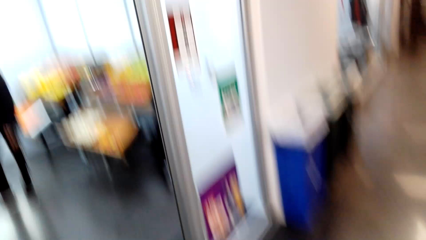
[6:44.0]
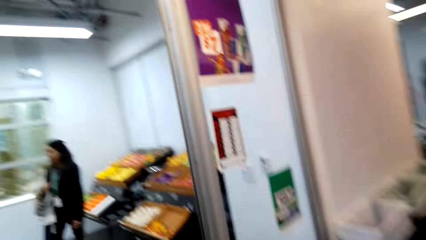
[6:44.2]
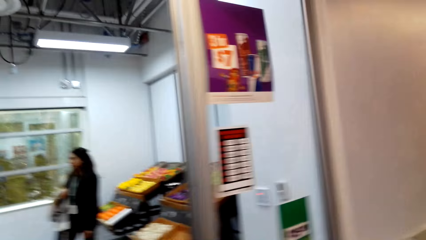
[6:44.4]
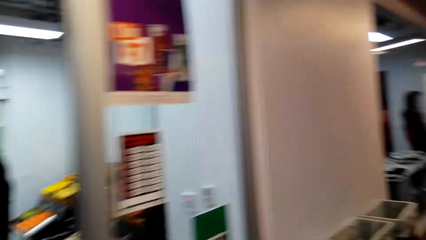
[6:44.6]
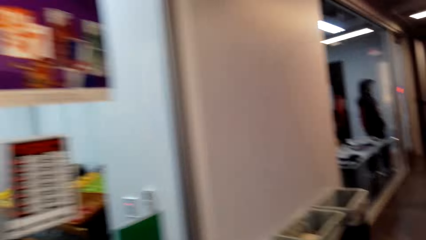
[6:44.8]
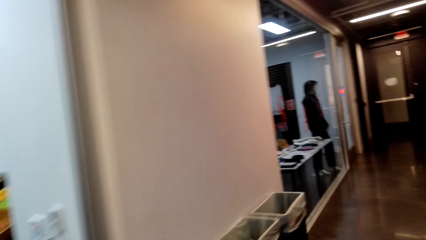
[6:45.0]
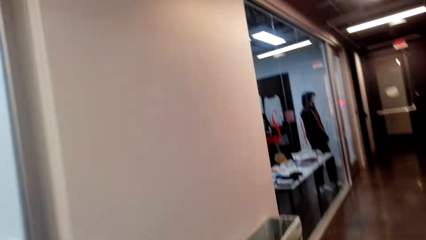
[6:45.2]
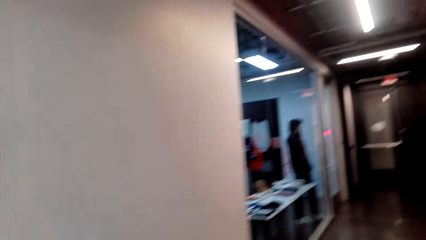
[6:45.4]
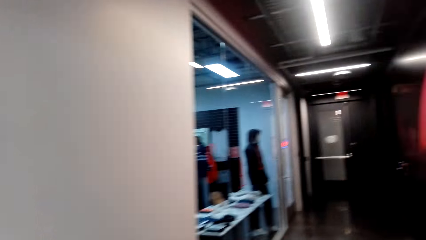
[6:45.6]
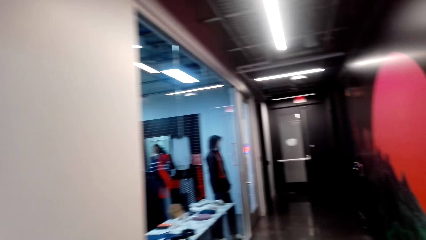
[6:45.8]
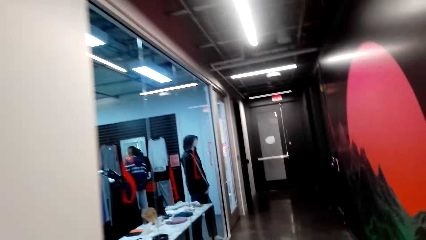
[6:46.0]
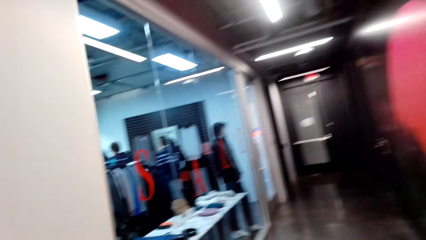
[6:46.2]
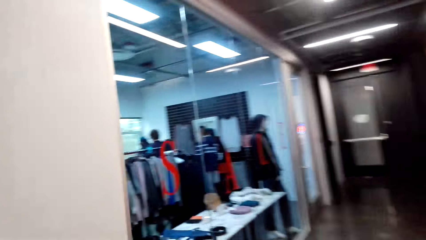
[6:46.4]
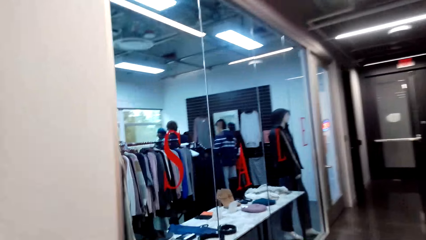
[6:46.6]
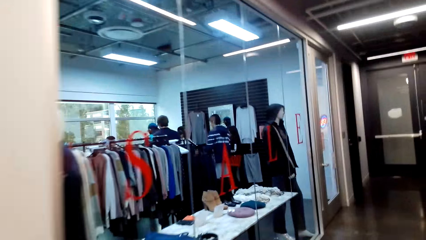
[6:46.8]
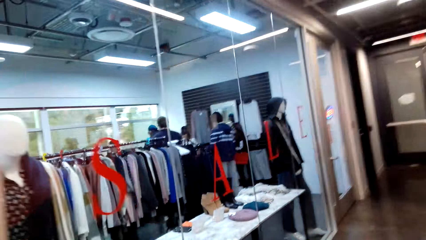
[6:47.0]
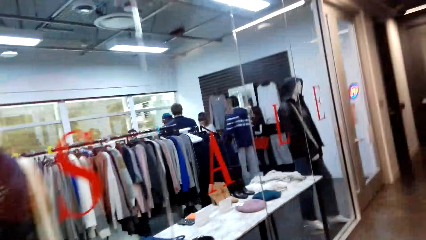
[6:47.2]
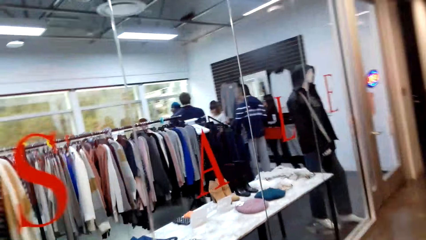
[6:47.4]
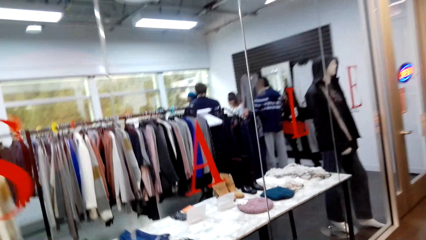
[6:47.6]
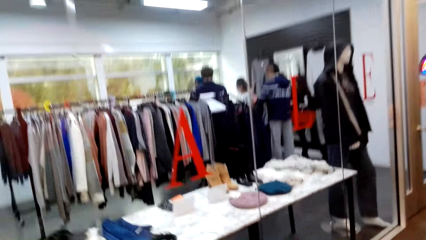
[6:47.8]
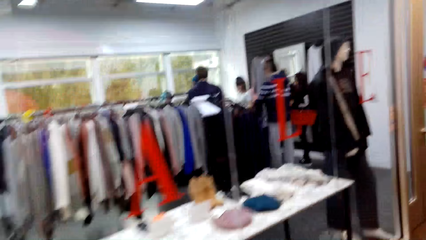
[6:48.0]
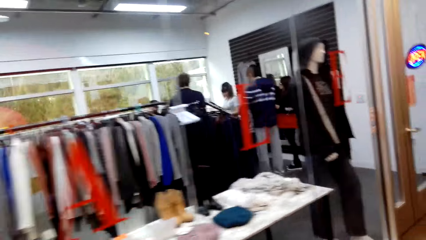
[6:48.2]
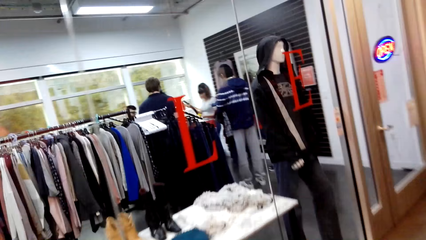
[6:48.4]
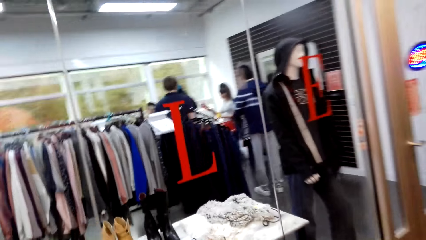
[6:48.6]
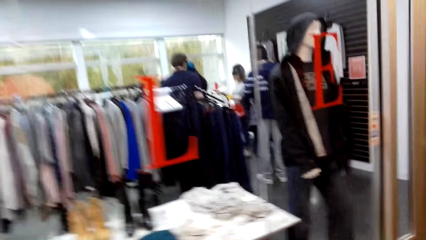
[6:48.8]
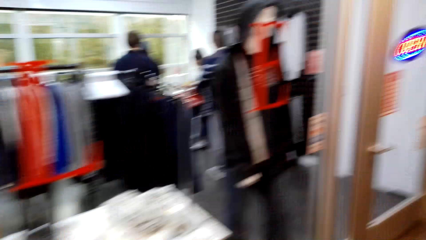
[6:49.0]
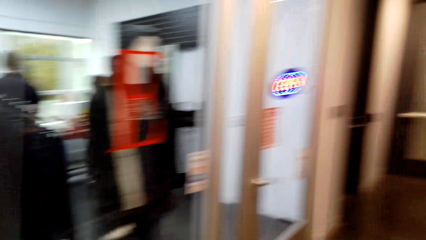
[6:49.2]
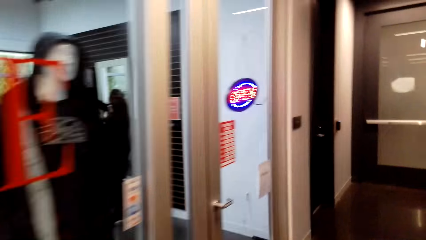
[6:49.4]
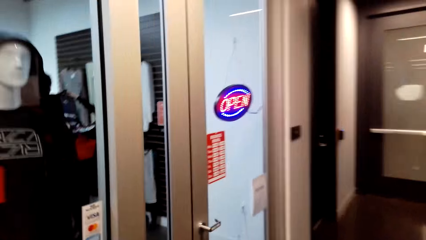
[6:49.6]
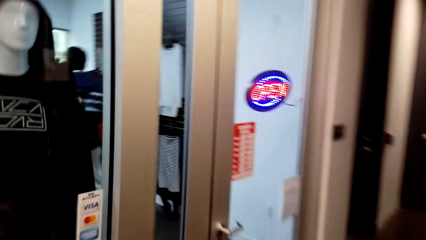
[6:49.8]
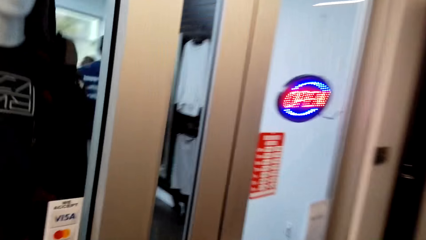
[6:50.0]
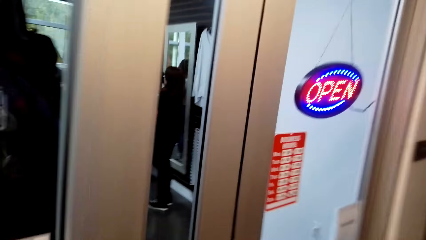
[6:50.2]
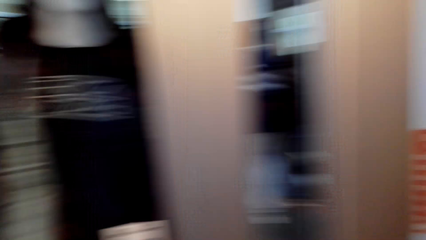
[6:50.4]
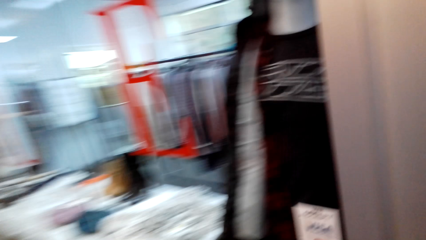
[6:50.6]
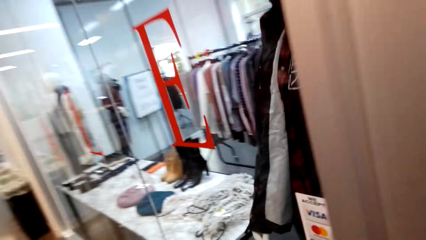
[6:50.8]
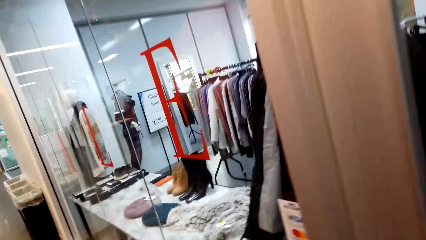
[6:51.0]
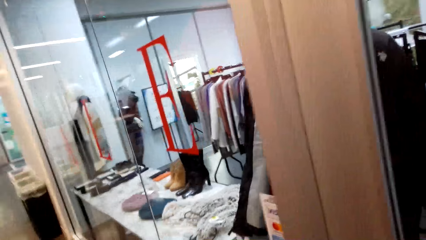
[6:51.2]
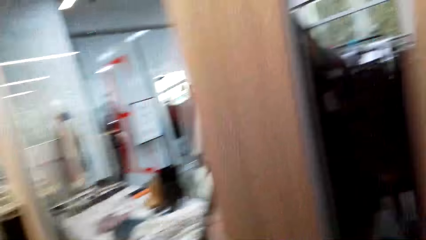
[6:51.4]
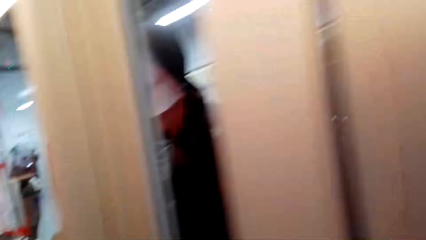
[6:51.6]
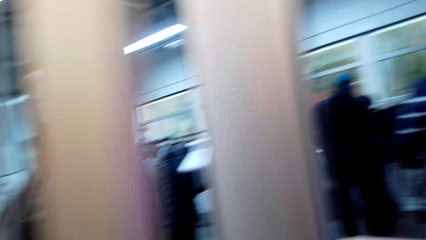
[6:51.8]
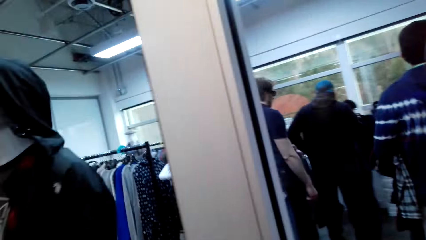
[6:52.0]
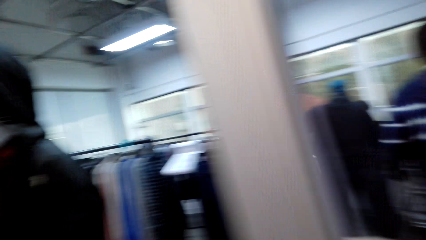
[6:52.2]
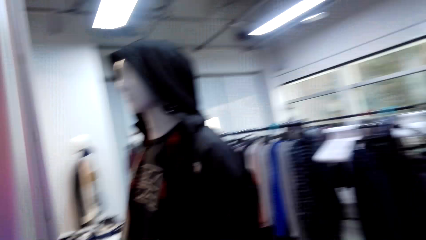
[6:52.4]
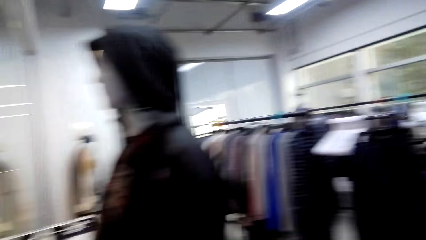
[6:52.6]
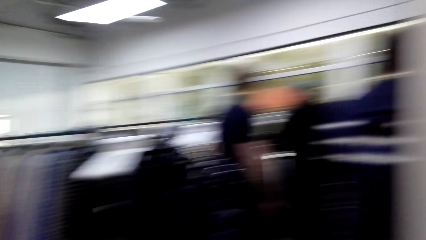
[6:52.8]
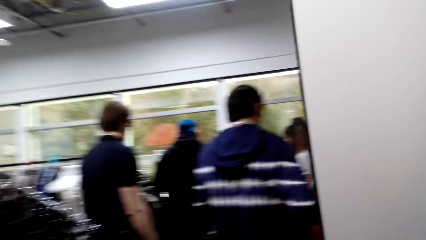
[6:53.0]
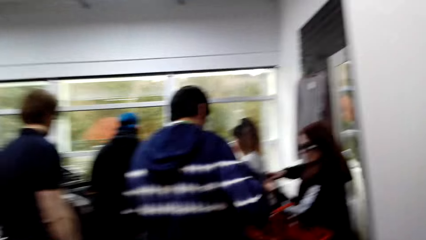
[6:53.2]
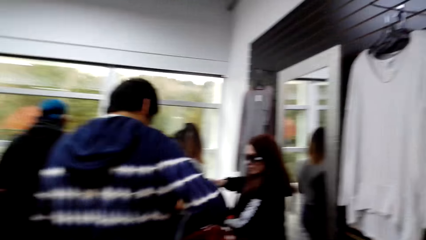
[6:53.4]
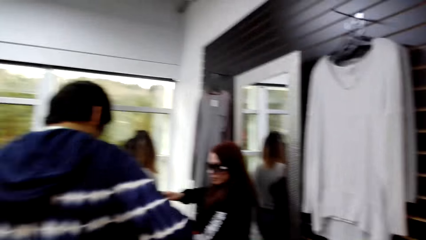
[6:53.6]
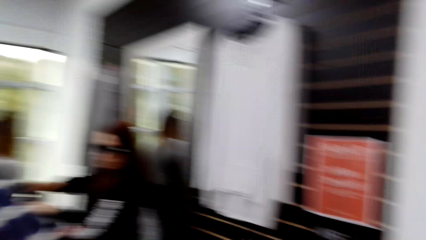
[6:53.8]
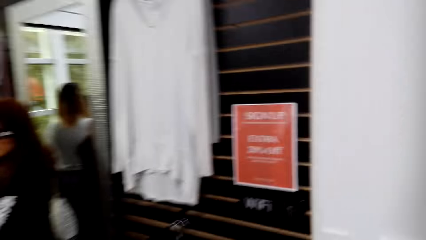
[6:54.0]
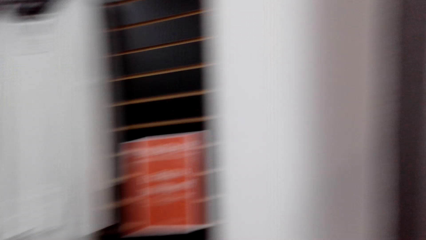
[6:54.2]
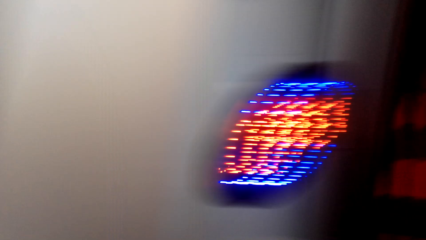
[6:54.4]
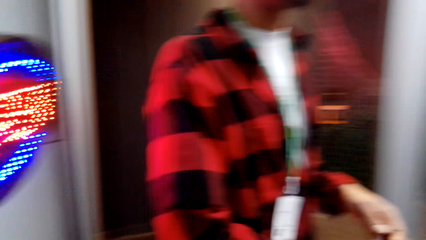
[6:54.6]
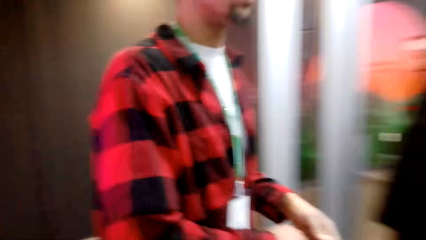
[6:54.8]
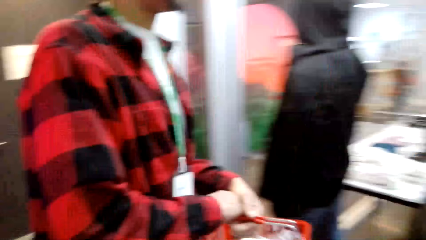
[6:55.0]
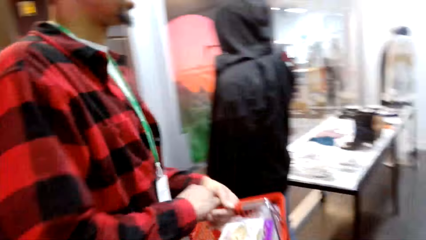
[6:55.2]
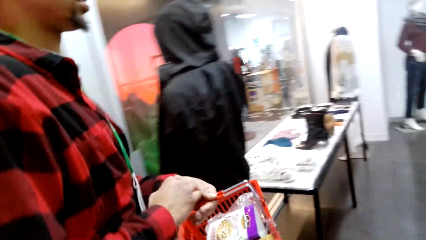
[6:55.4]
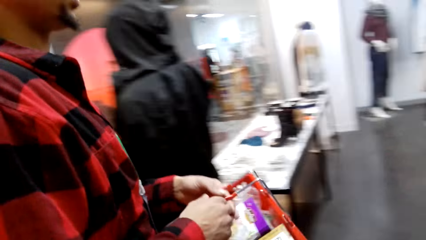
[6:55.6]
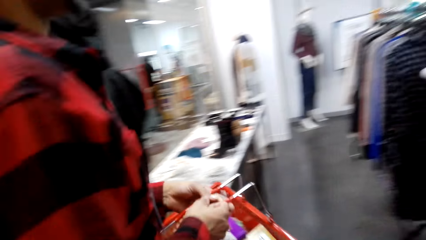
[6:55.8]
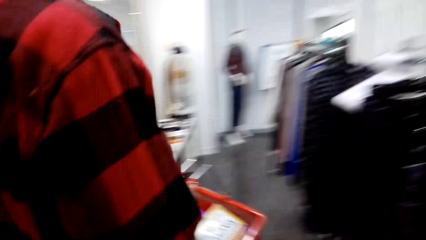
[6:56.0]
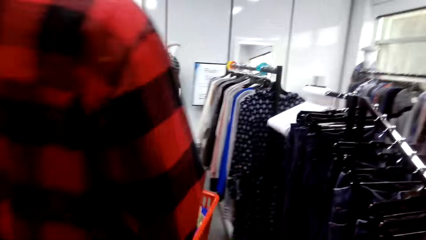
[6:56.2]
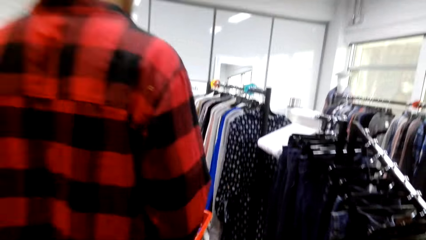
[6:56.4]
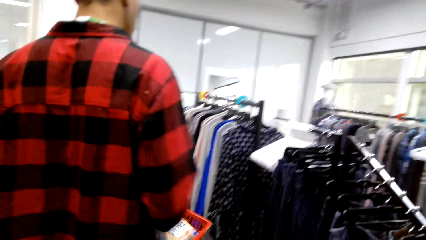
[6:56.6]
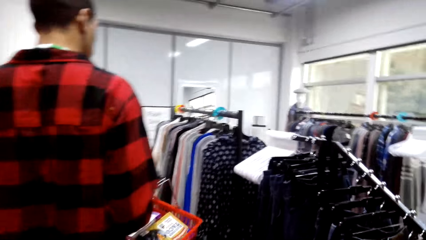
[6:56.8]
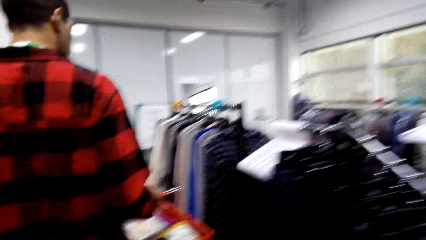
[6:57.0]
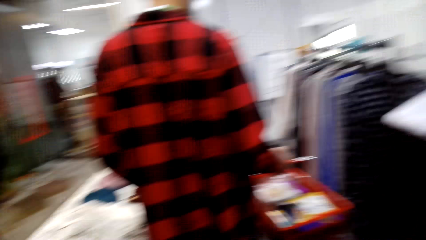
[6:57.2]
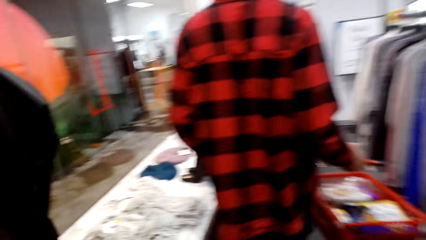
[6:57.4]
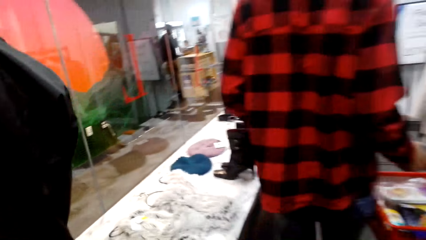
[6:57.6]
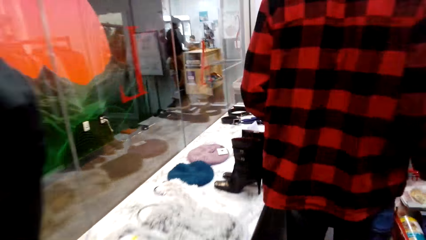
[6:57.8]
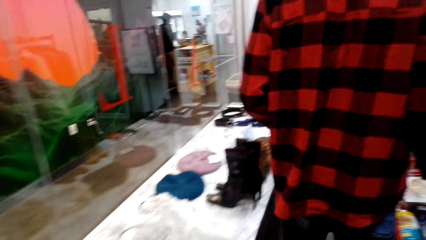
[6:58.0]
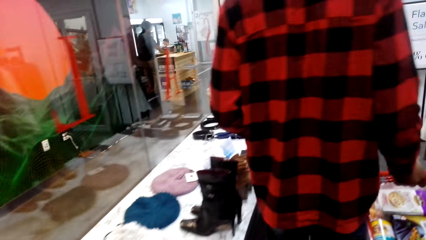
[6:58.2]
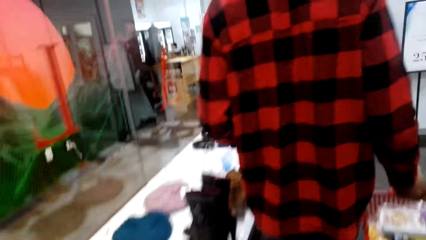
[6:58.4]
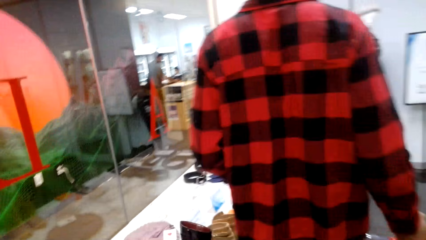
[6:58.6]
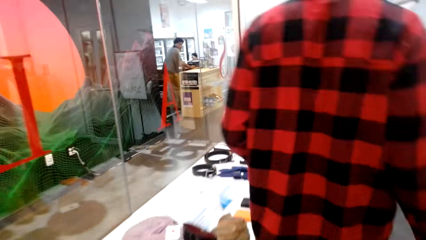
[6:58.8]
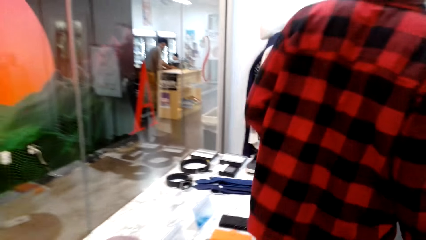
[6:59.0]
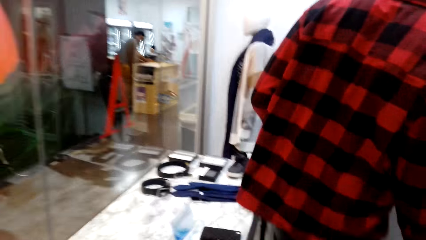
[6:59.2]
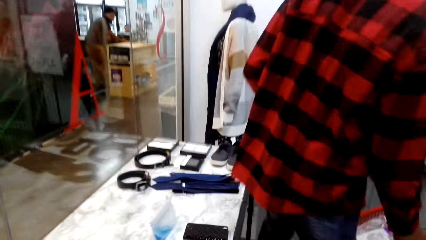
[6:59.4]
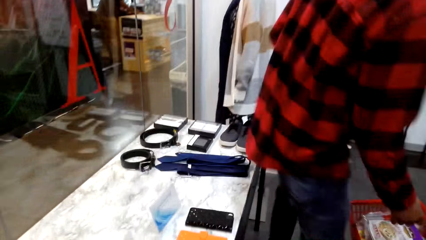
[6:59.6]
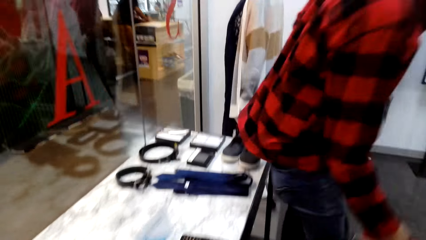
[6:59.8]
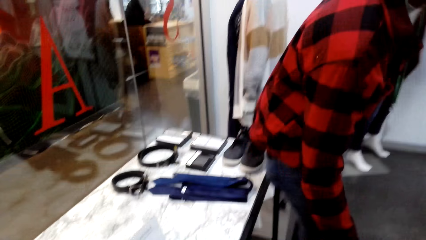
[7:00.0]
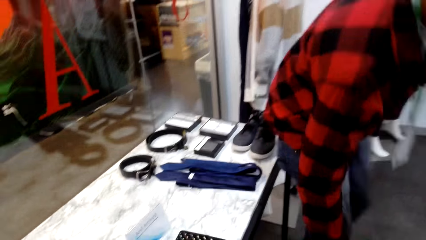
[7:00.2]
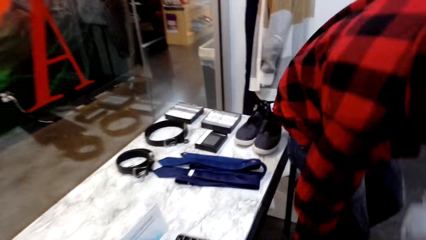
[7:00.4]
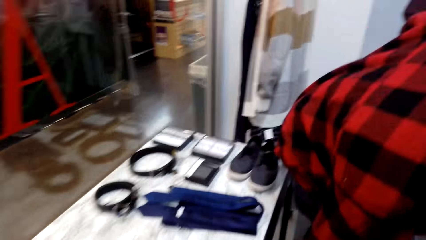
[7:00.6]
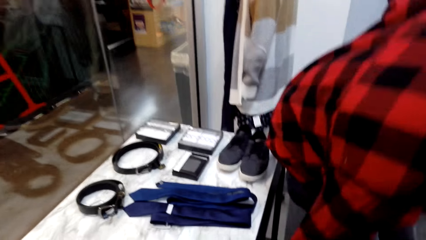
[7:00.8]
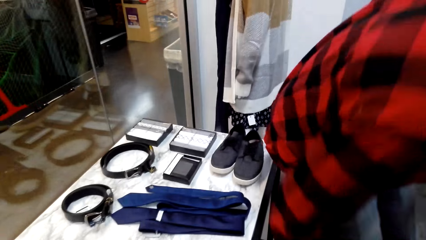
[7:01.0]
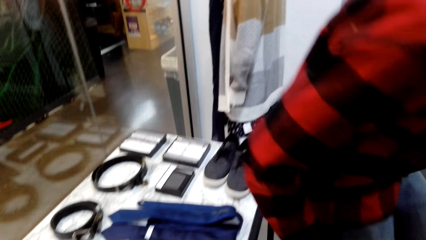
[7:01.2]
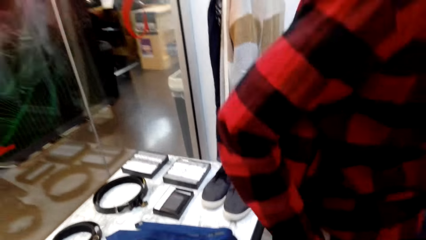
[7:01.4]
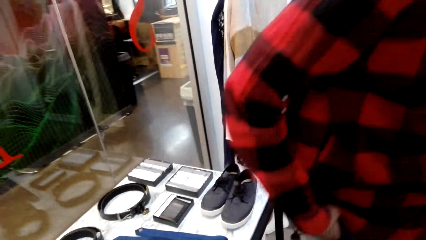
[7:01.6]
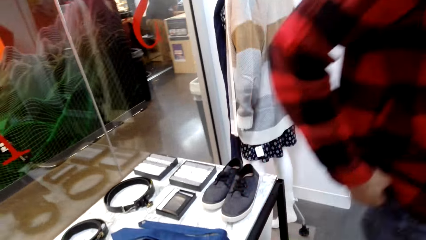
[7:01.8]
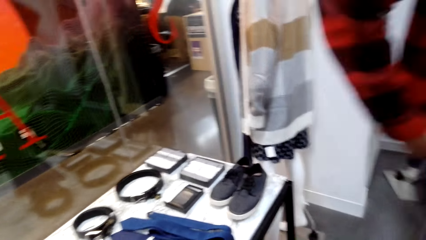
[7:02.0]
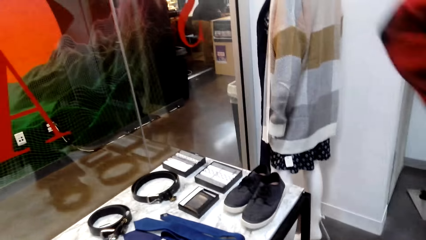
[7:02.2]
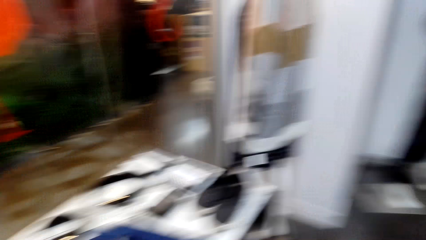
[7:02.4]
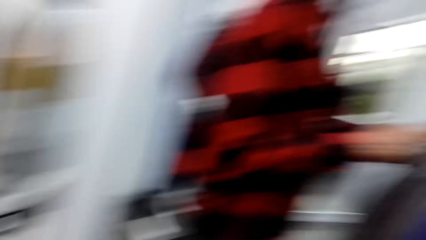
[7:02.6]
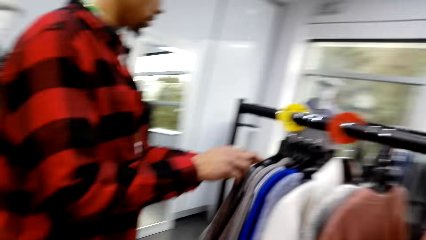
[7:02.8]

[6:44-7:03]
The camera wearer opens the door. The camera wearer and a man enter the clothes showroom. The camera wearer stares around the shop. The man walks around the shop. The camera wearer and the man walk around the clothes showroom. The man puts the bucket or tray on the floor.
